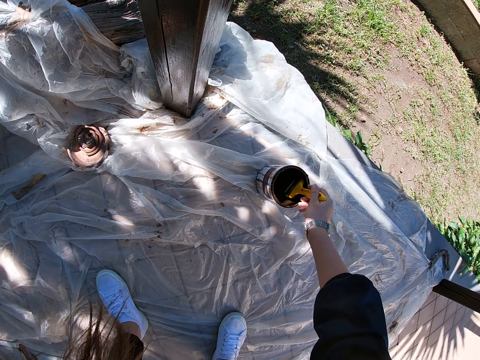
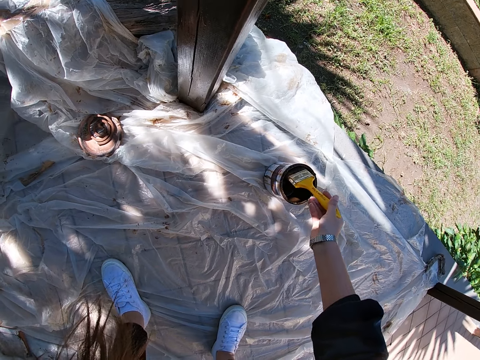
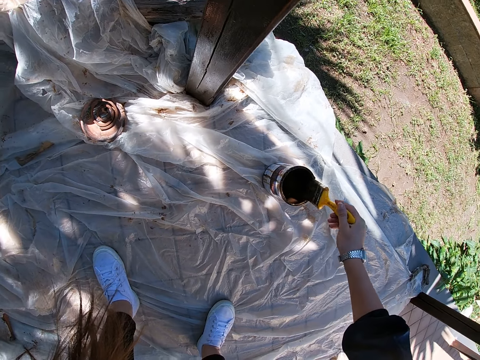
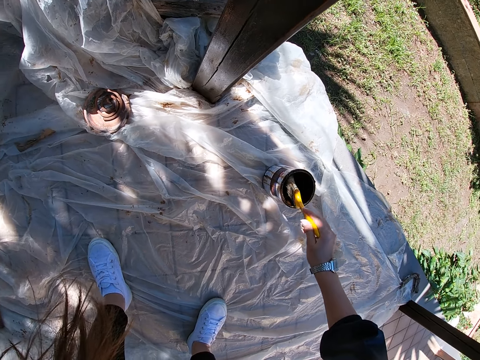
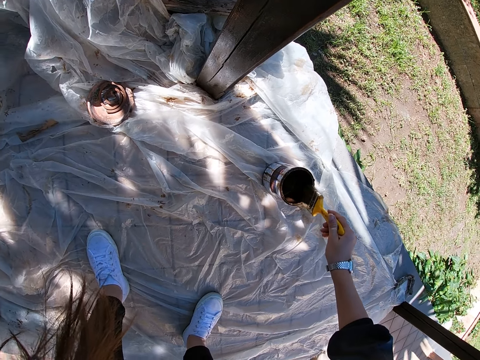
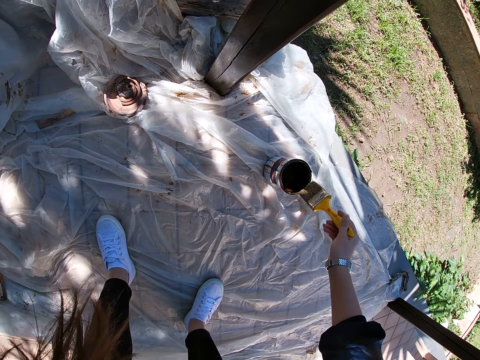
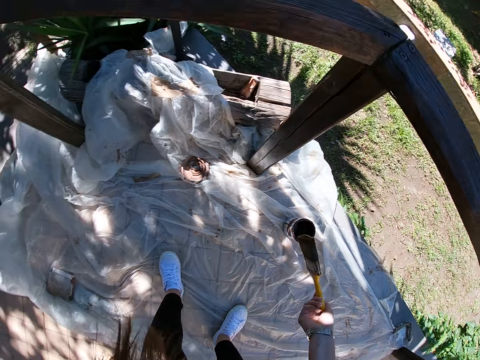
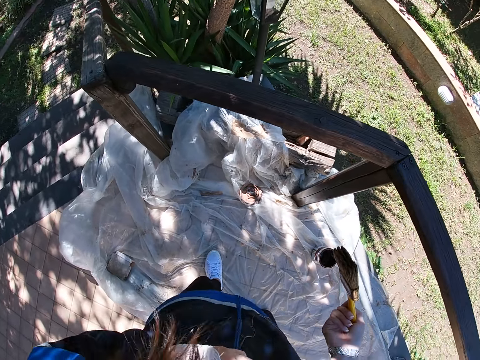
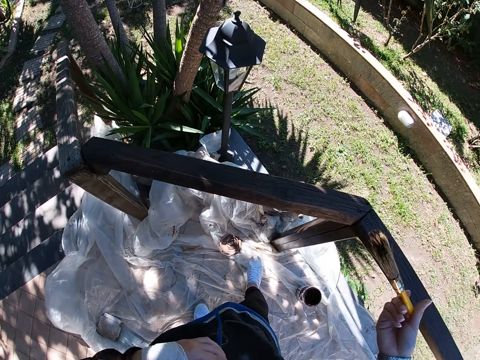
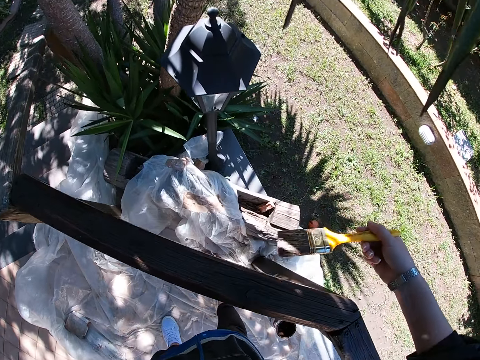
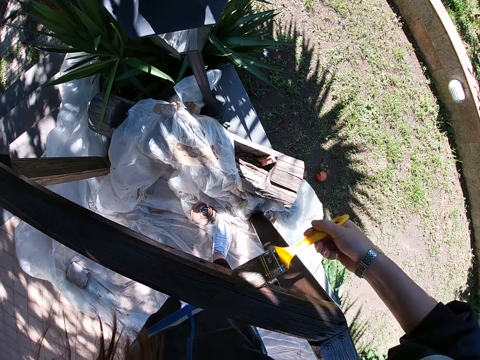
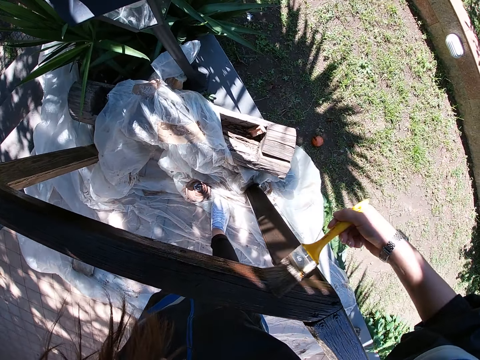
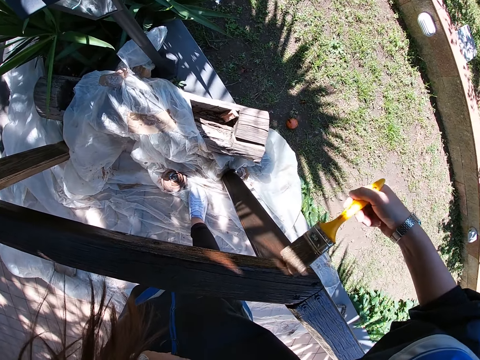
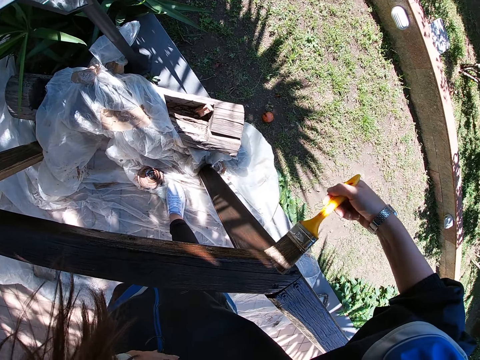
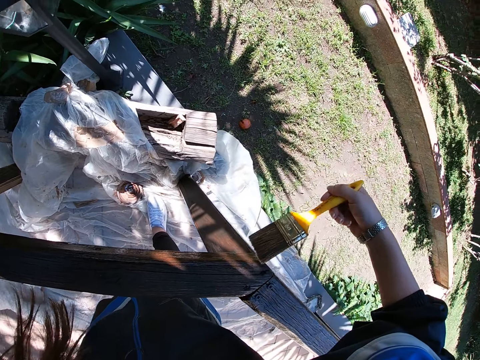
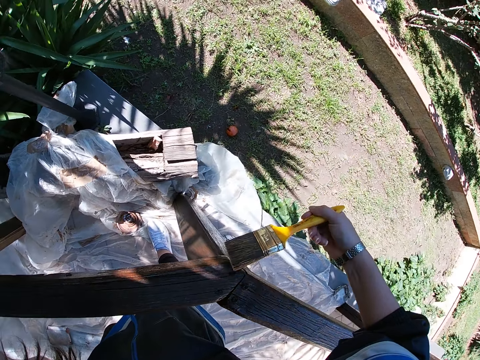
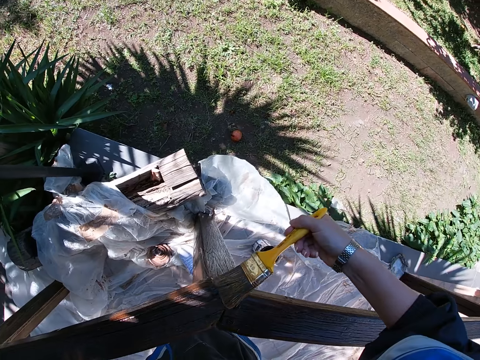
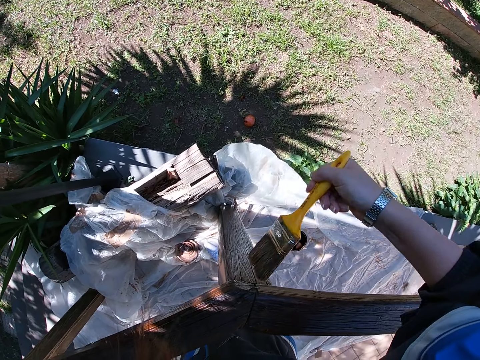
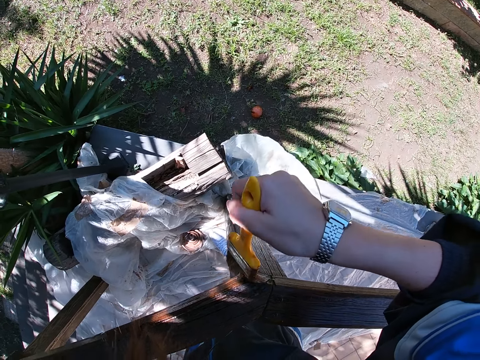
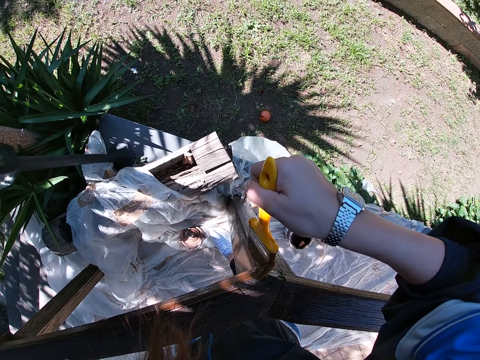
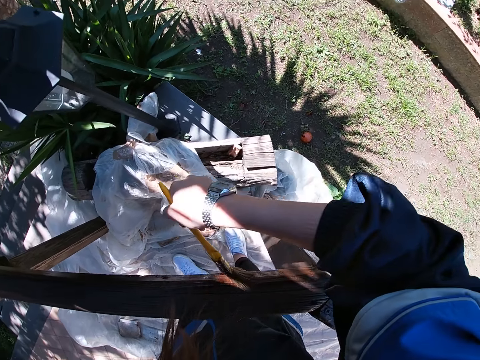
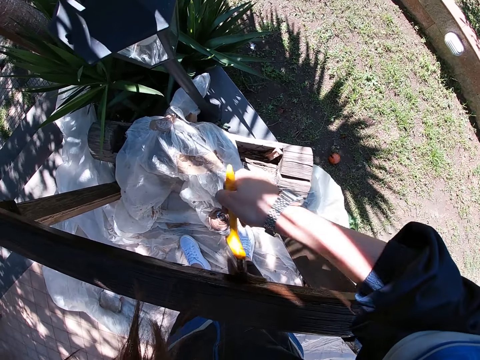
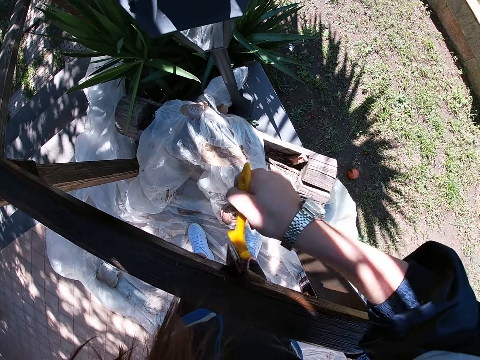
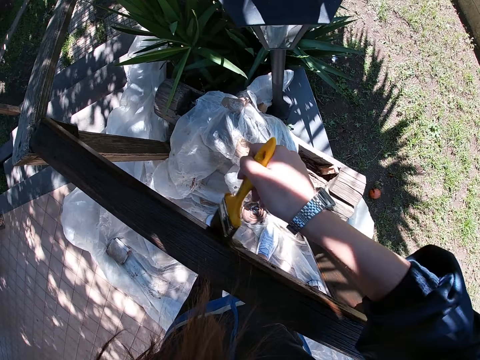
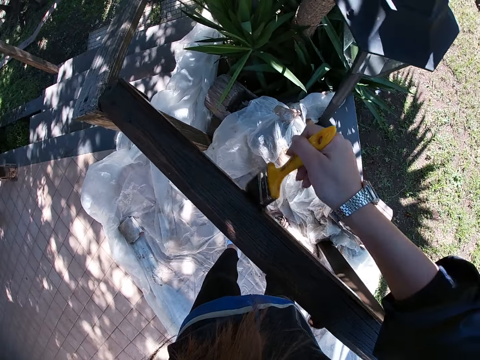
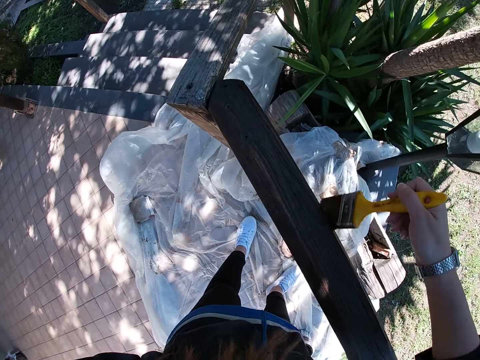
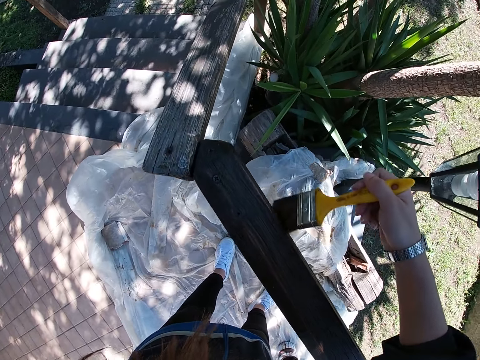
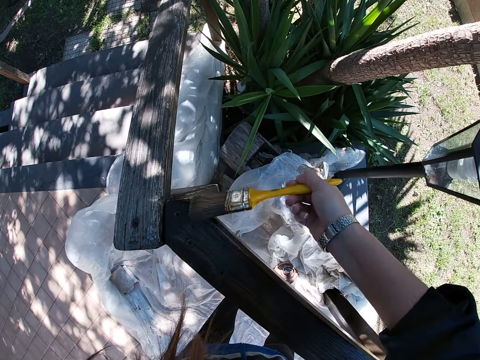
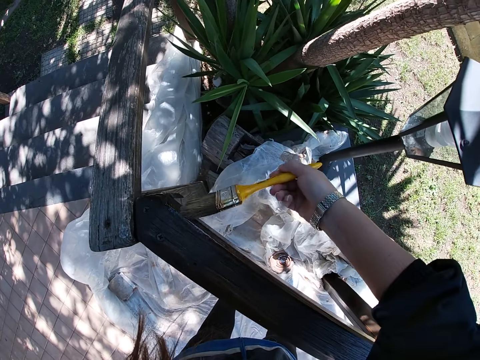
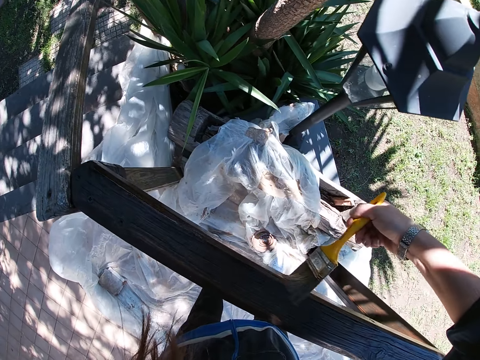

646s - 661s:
The camera wearer takes out the paint brush from the container. She stands and drips off paint from the paint brush. She moves closer to the wooden balcony rail. She paints the wooden balcony rail with the paint brush in her right hand.

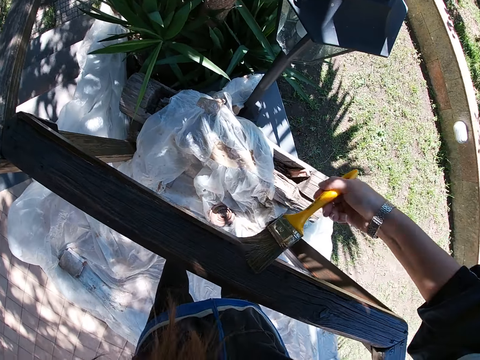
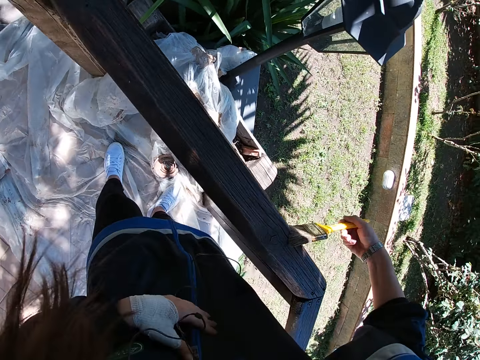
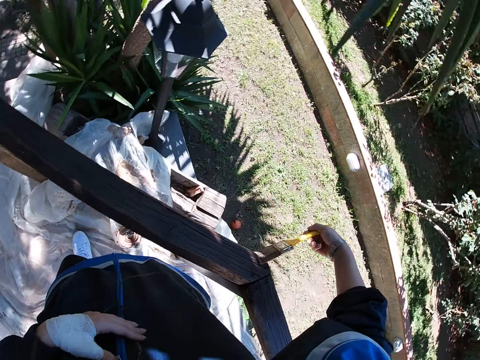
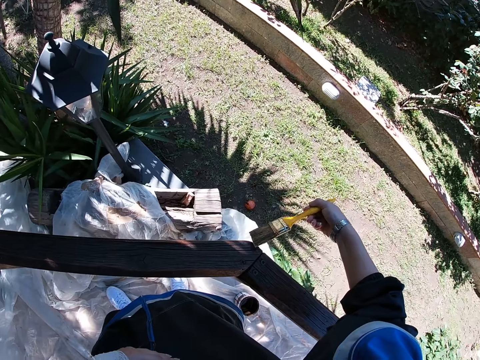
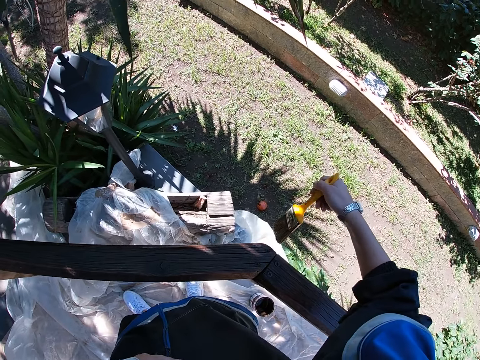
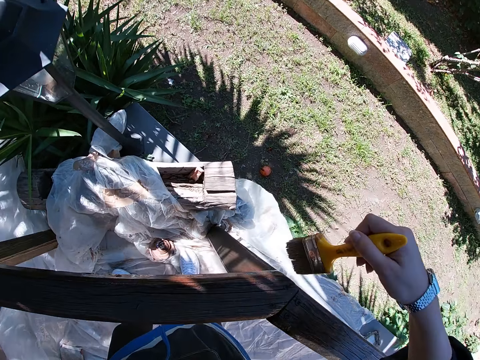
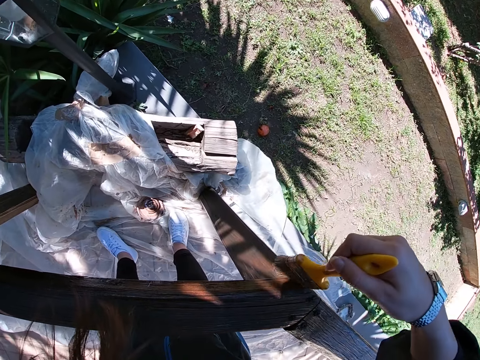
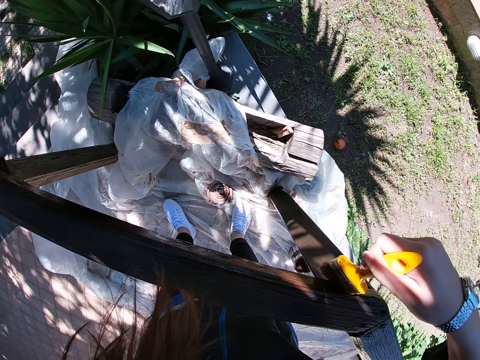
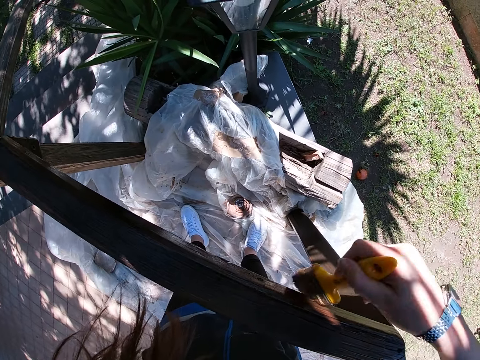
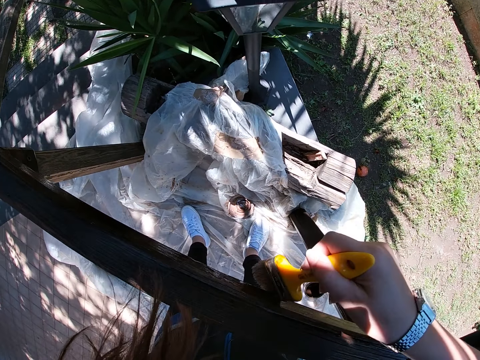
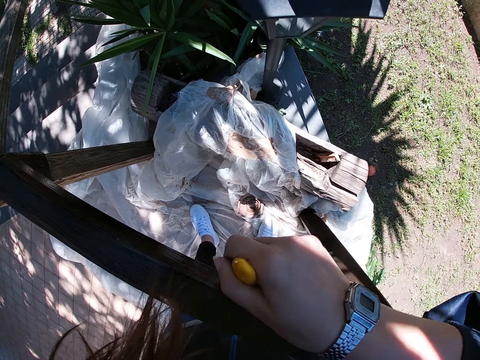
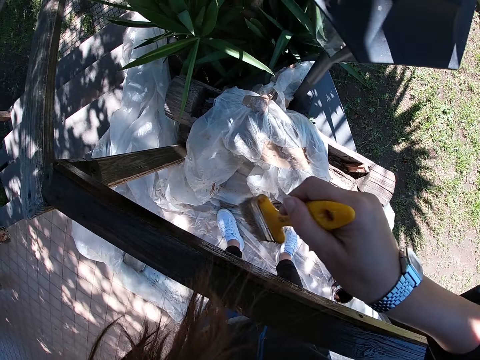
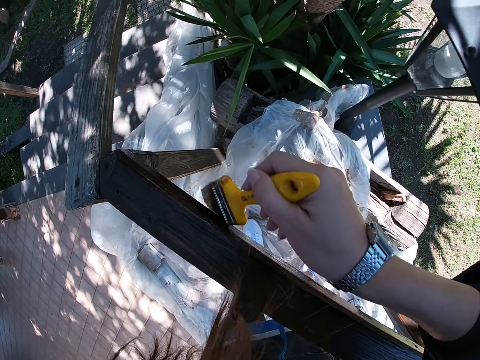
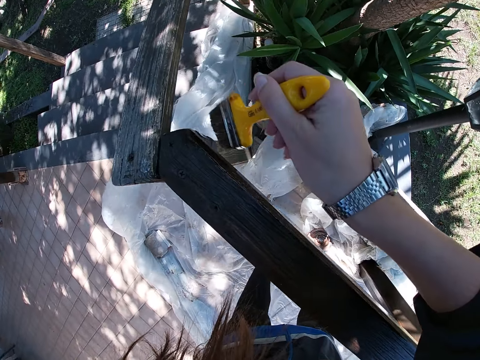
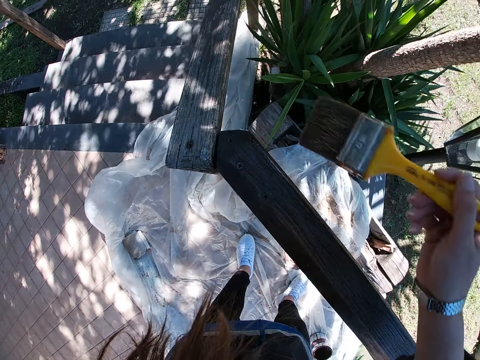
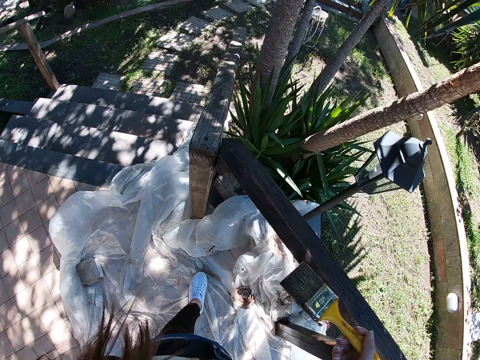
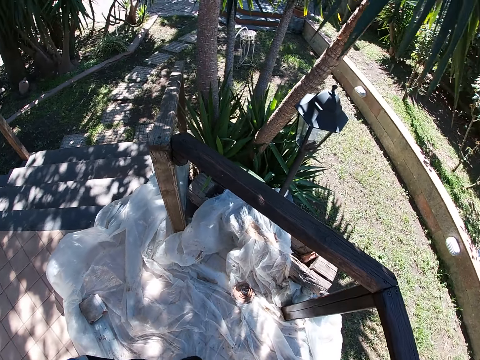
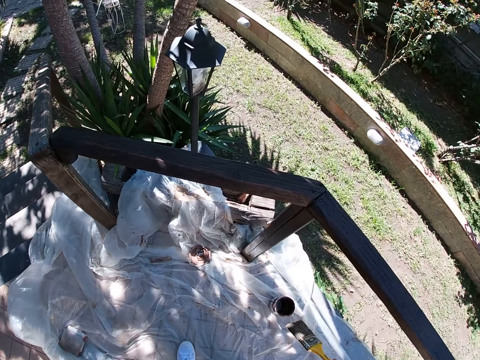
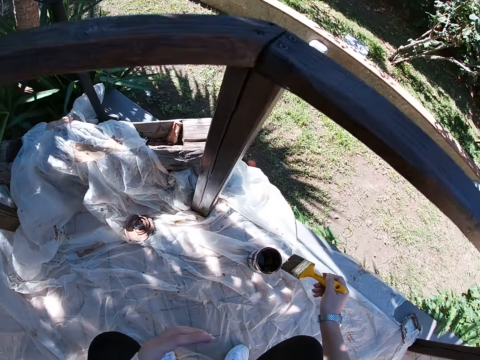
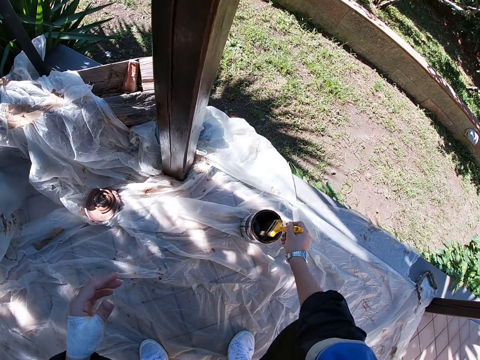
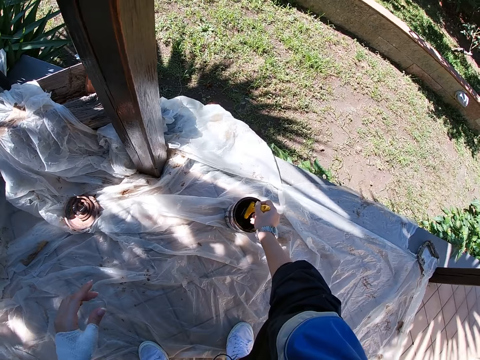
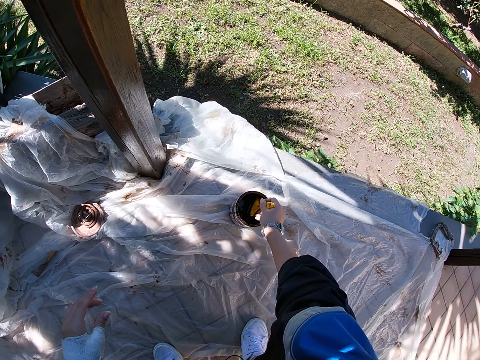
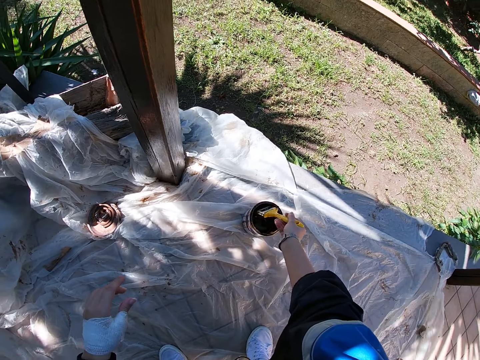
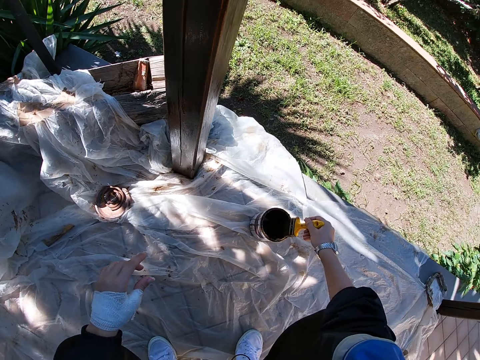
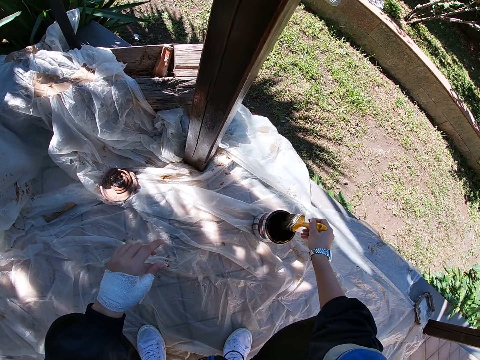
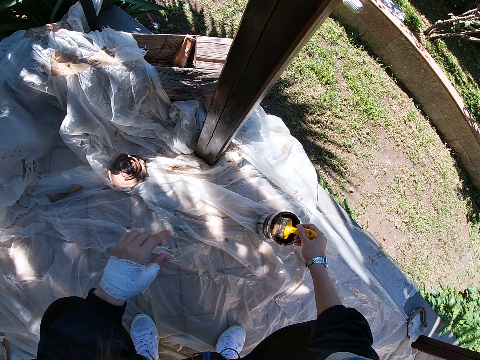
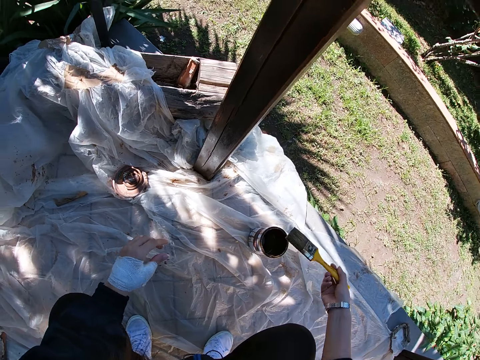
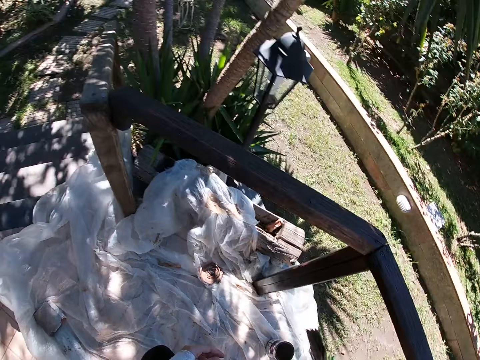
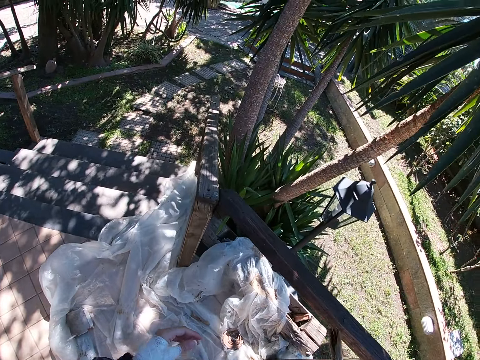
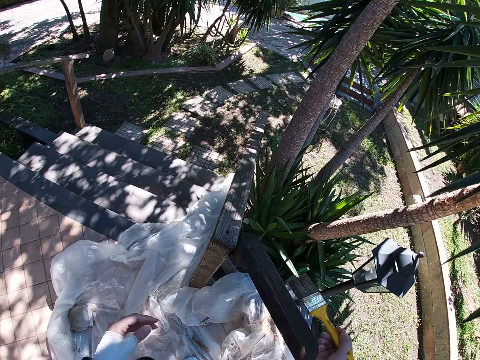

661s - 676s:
The camera wearer stops painting the frame of wood. She bends. She dips the paint brush in her right hand into the paint container. She takes out the paint brush from the container. She drips off paint from the paint brush. She stands. She moves slightly to the left. She paints the wooden balcony rail with the paint brush in her right hand.
